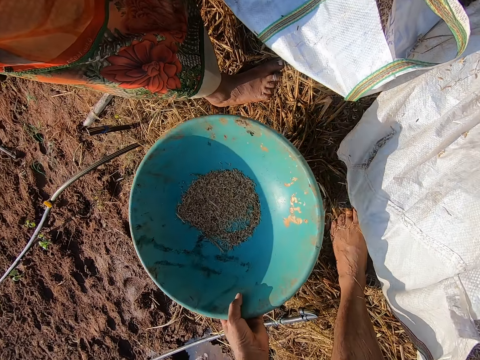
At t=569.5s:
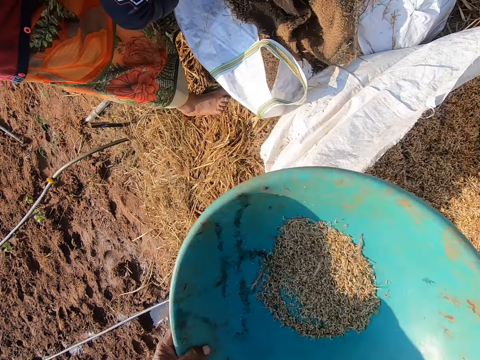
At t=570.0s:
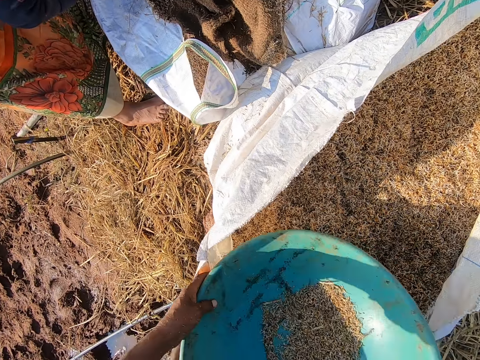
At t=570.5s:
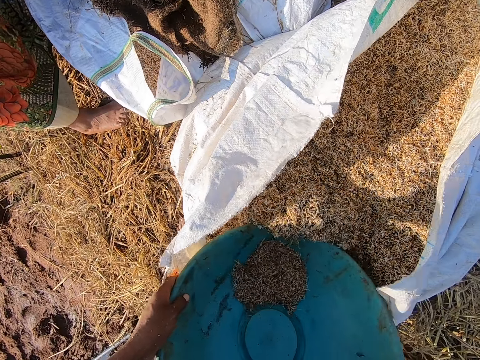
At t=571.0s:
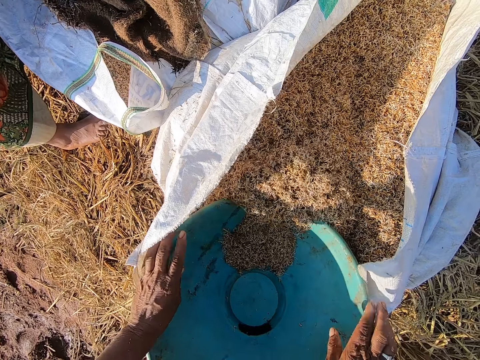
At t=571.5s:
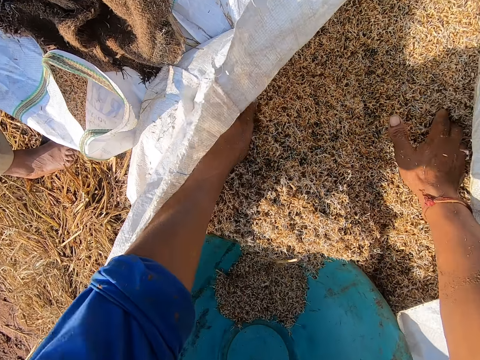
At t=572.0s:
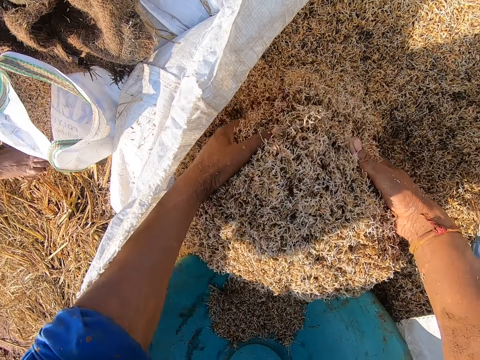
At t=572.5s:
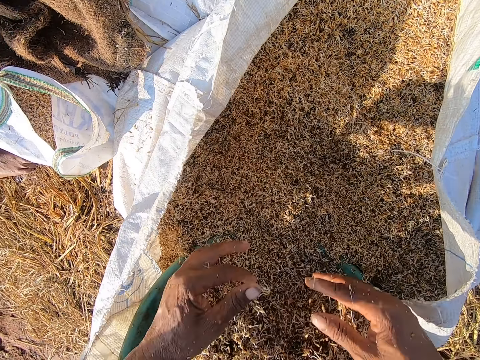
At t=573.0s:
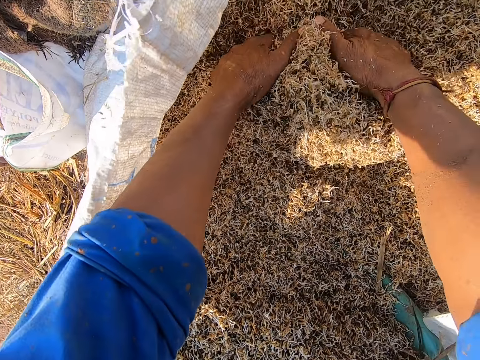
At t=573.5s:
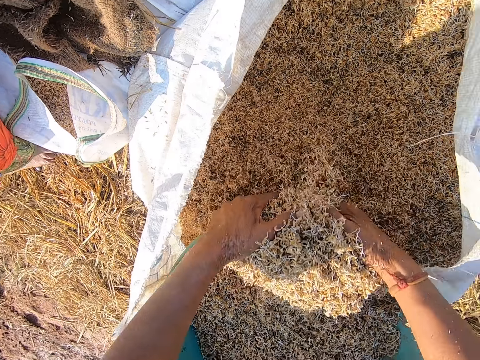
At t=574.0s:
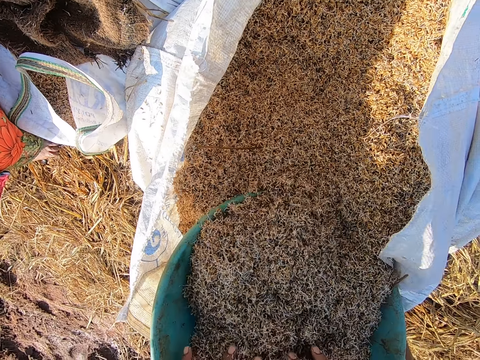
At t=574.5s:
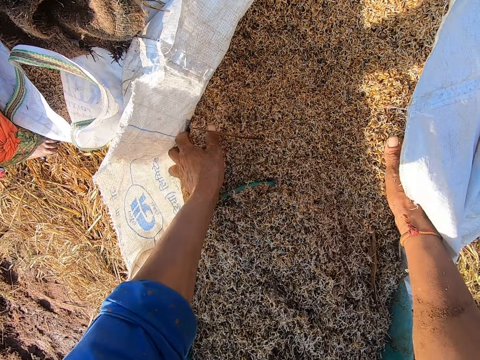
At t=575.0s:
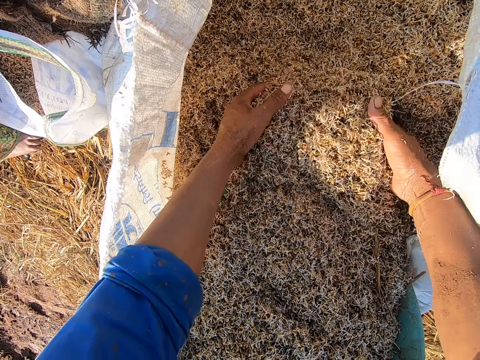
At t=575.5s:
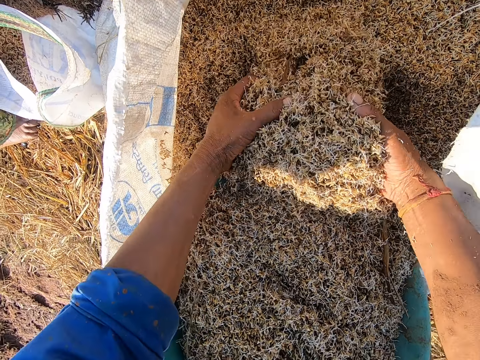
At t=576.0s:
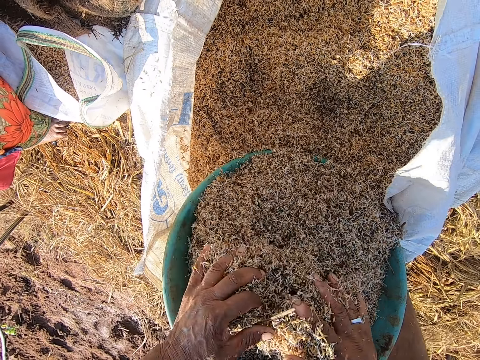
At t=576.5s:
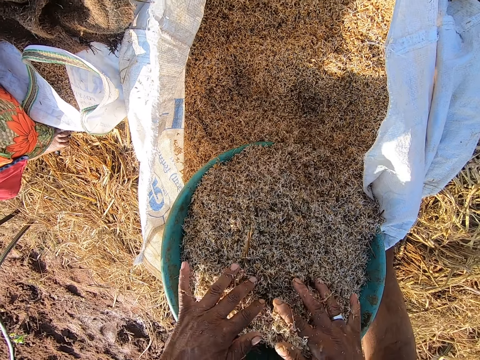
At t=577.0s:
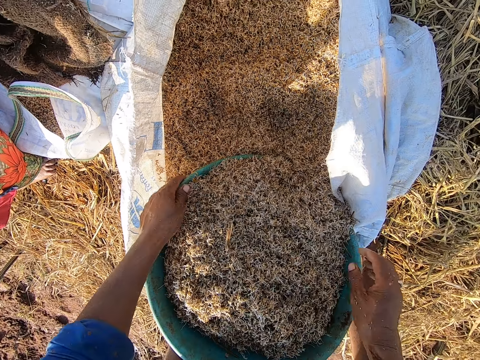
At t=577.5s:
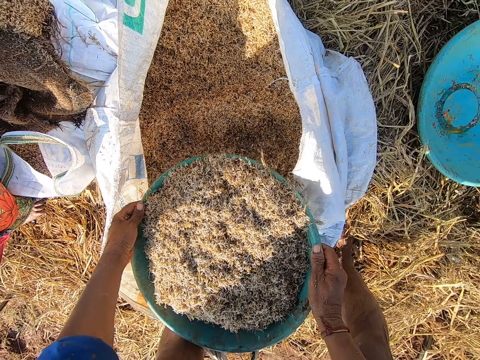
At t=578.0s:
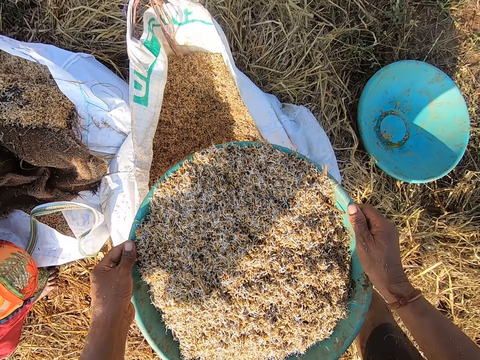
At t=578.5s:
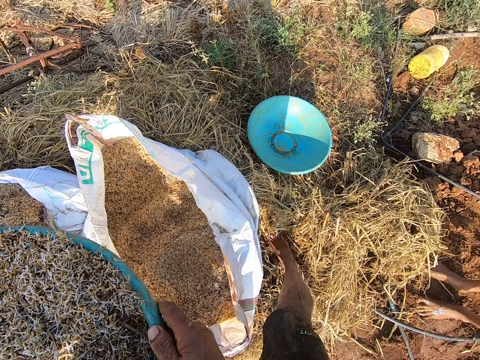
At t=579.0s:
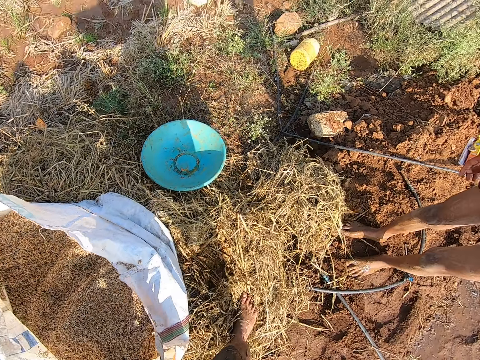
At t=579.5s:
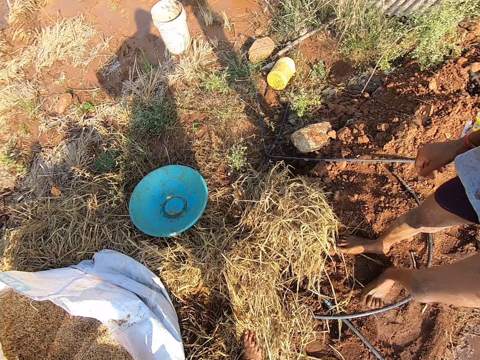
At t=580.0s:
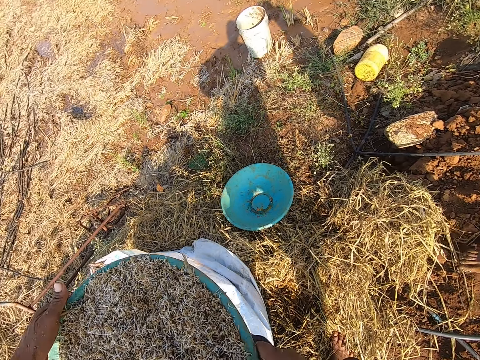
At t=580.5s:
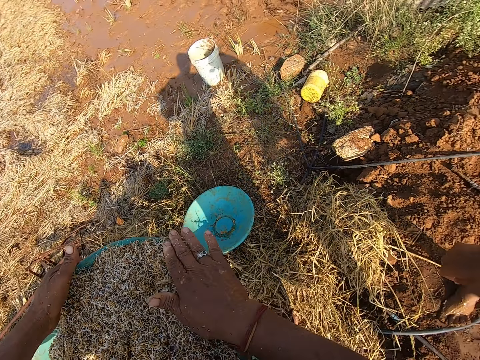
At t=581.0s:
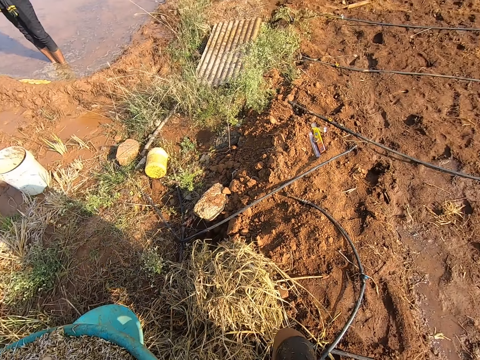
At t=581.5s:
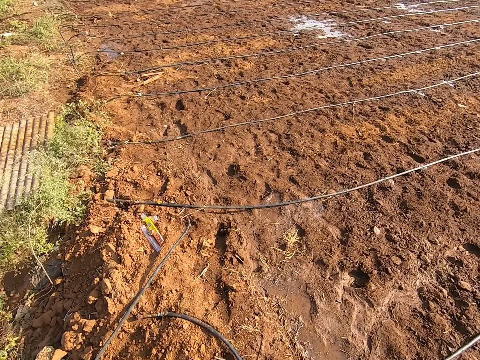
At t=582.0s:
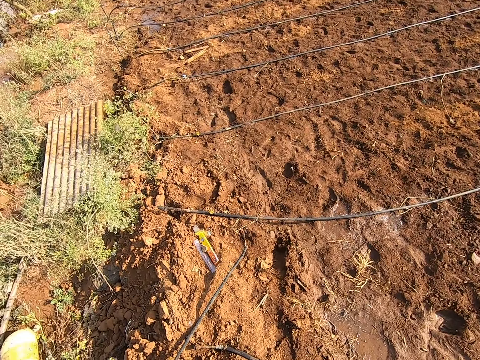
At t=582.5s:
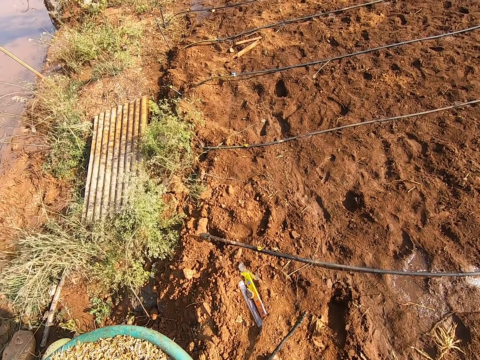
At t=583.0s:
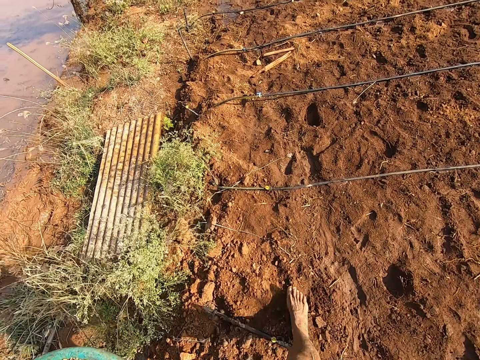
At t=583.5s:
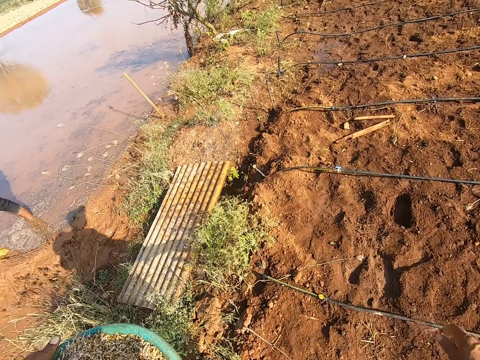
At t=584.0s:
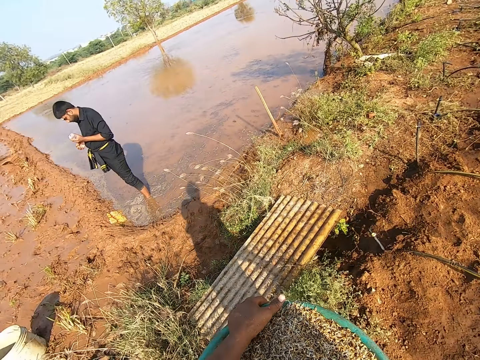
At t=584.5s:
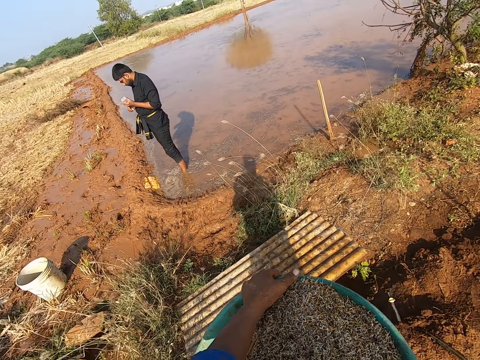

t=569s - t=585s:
The camera wearer places the bowl in his left hand in the sack on the ground. He collects something with the bowl. He gathers some barley straw in the bowl in the sack with both hands. He picks the bowl from the sack with his hands. He carries the bowl with barley straw from the sack with both hands. He walks forward. He holds the bowl with barley straw with his left hand.

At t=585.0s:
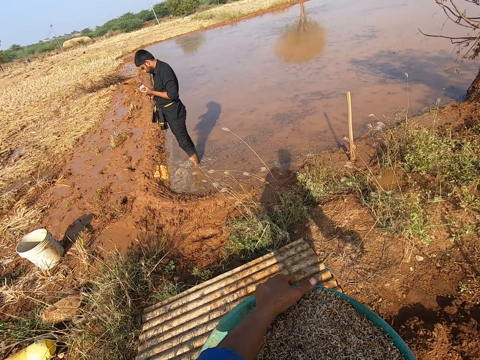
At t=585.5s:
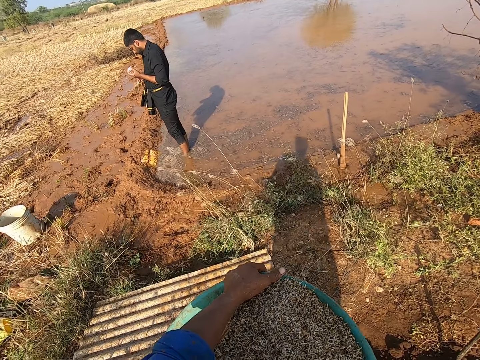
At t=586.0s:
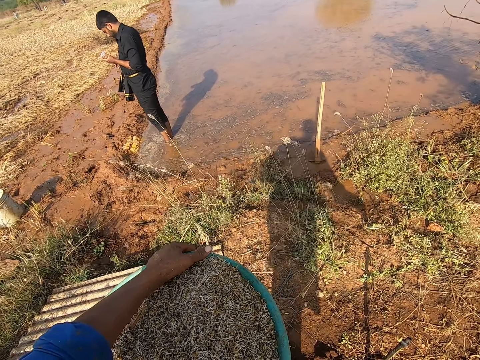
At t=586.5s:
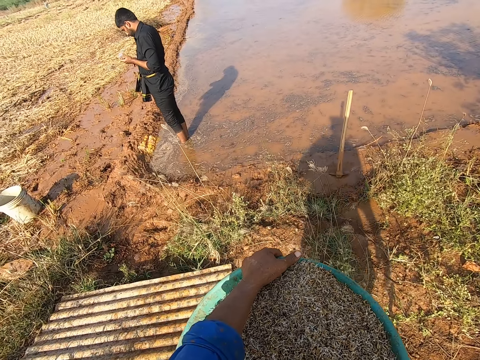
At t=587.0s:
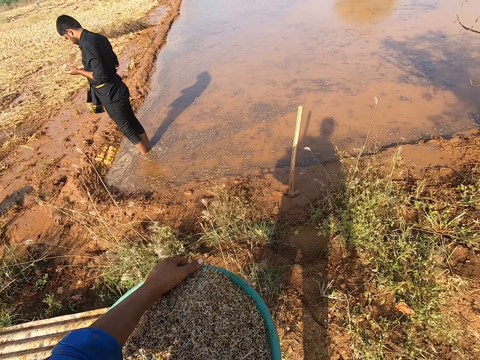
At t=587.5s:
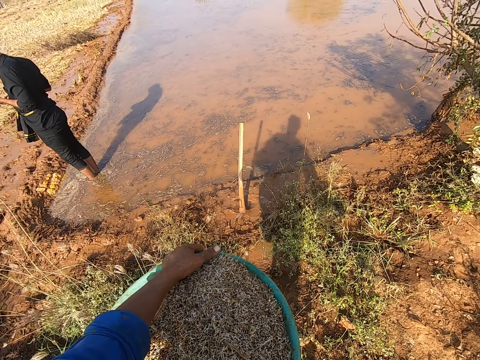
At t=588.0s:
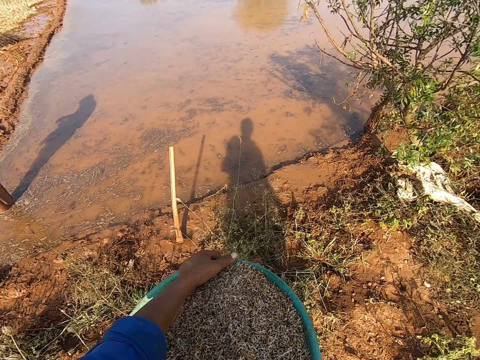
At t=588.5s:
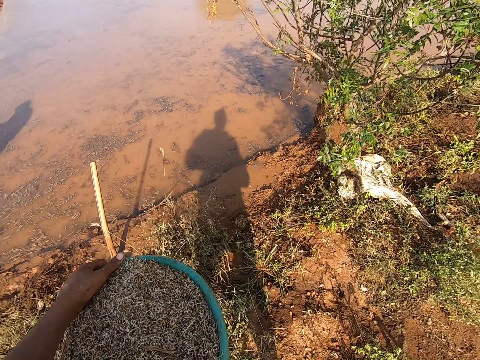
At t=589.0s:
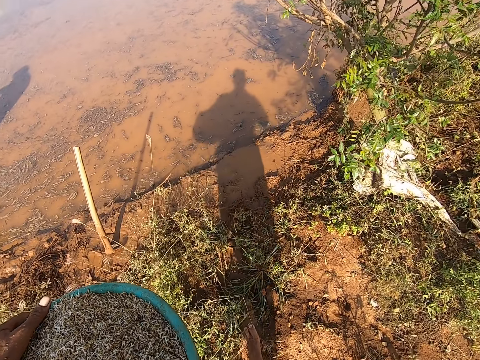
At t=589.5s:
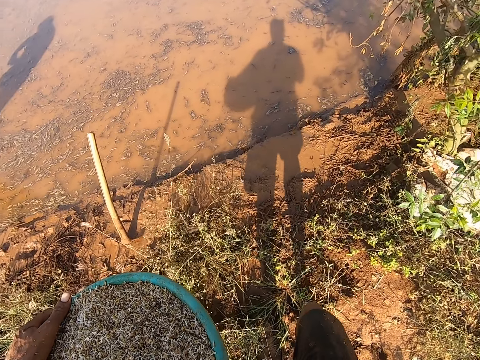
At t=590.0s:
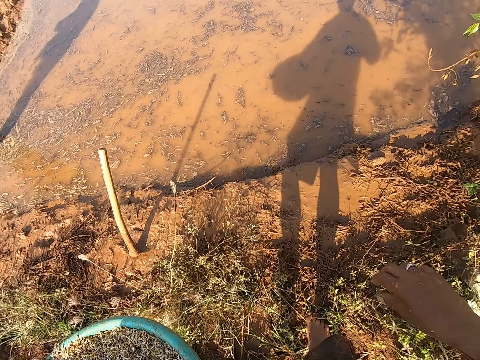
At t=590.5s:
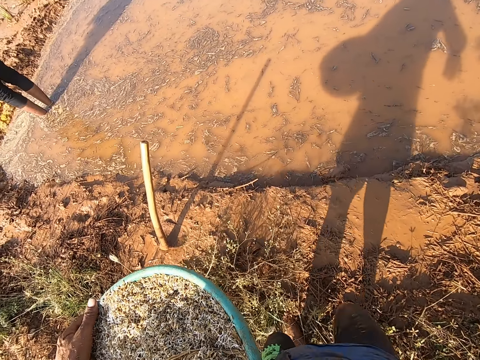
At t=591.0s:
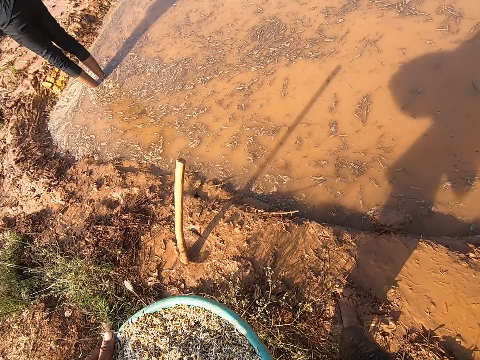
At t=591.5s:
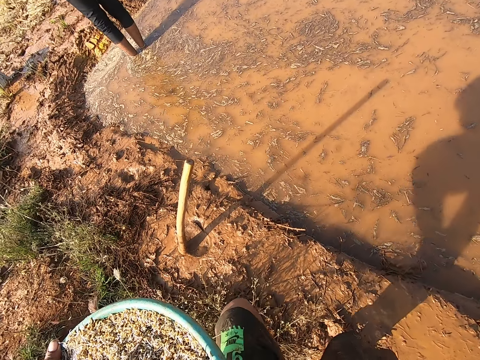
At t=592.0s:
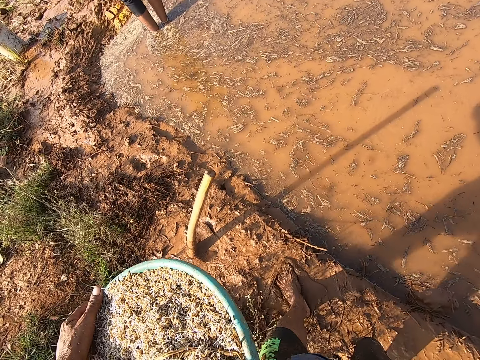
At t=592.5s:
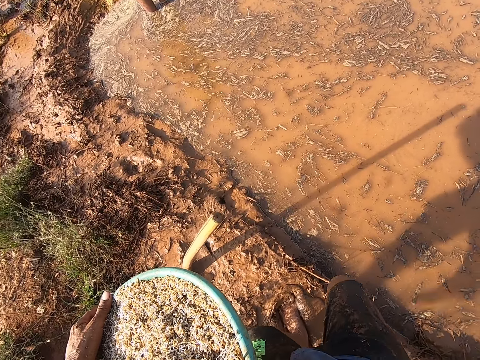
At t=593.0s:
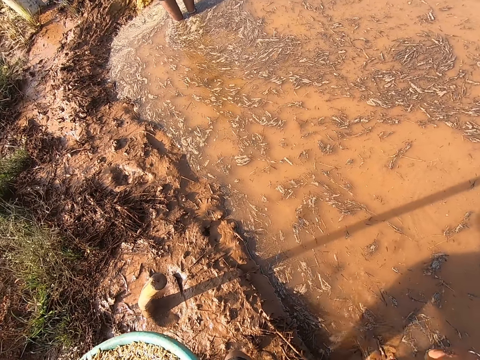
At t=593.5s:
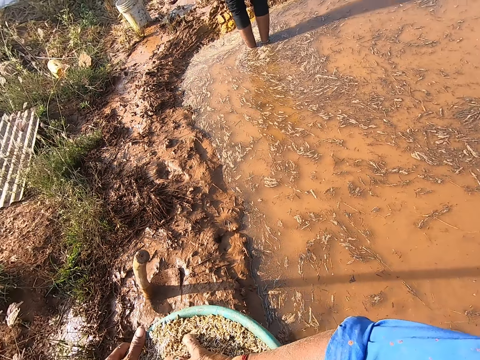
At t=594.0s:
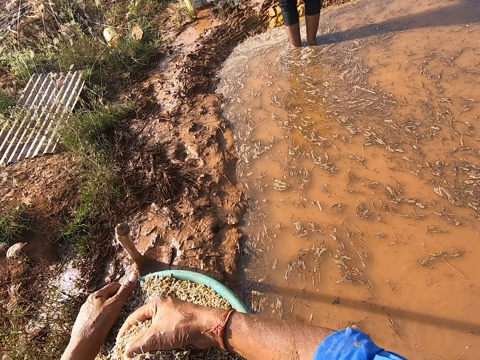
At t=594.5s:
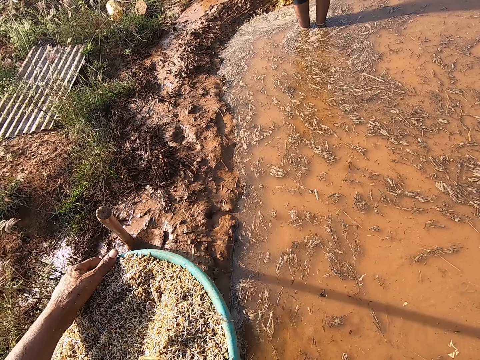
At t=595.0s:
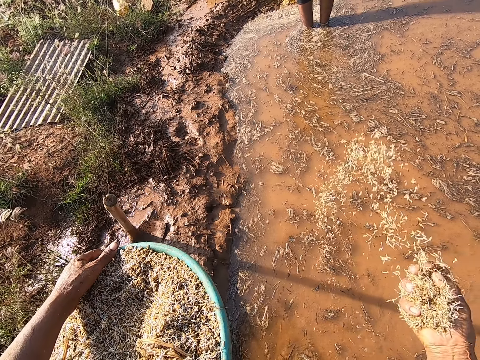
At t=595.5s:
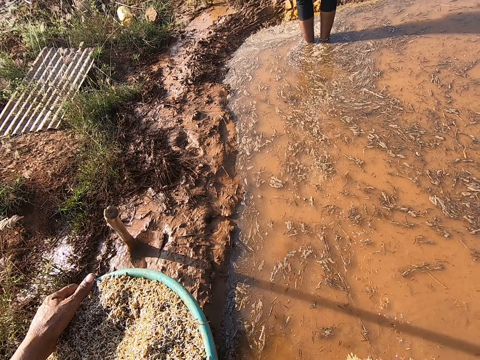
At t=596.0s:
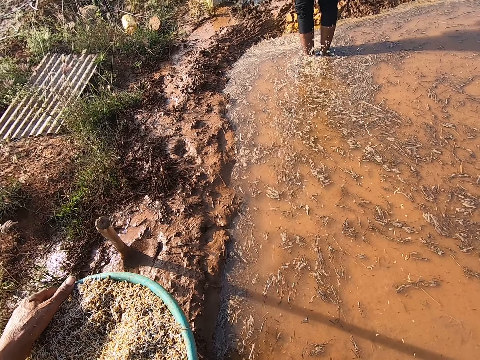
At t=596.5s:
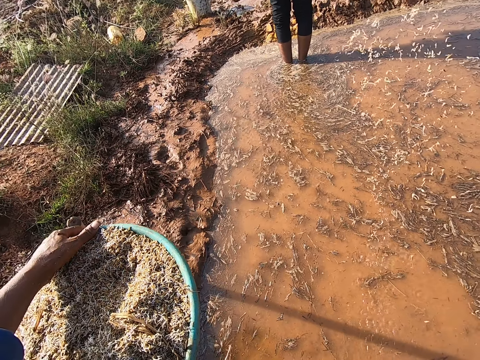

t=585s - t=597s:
The camera wearer steps in the water. He scoops some barley straw from the bowl in his left hand with his right hand. He sprinkles the barley straw from his right hand into the pond.
